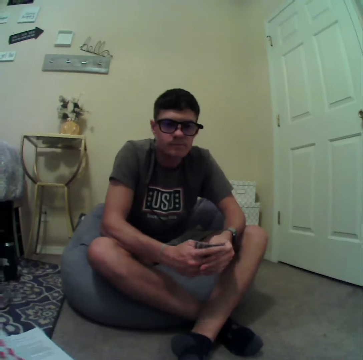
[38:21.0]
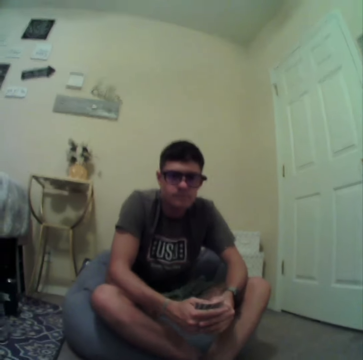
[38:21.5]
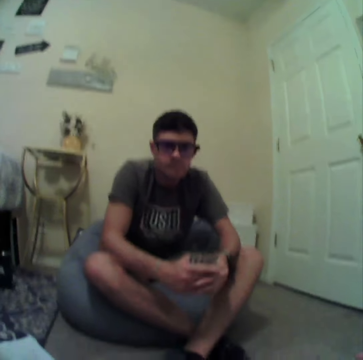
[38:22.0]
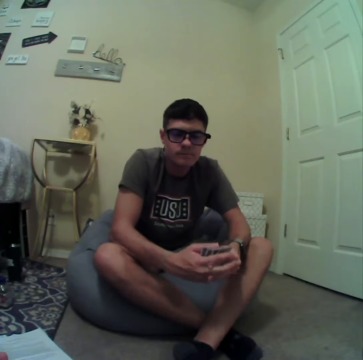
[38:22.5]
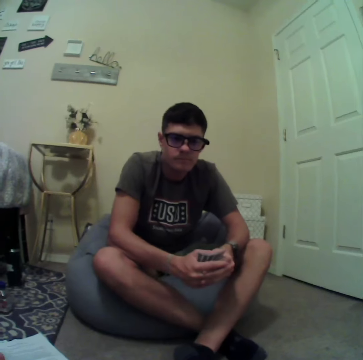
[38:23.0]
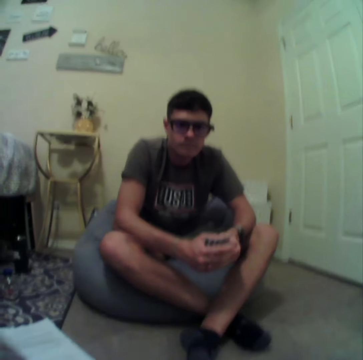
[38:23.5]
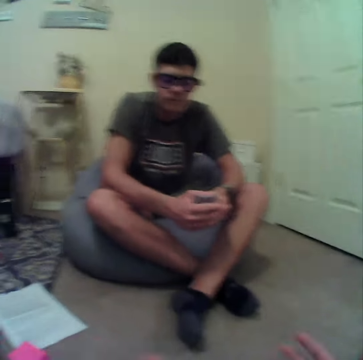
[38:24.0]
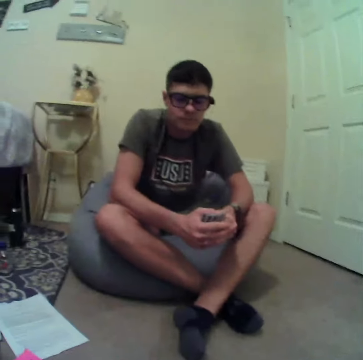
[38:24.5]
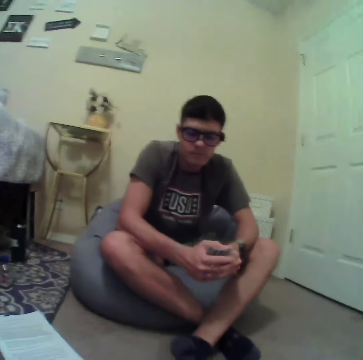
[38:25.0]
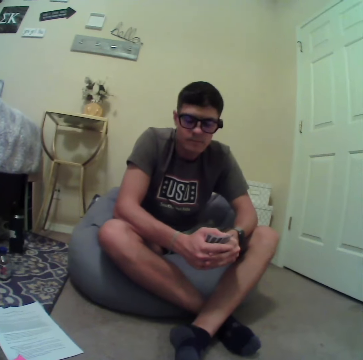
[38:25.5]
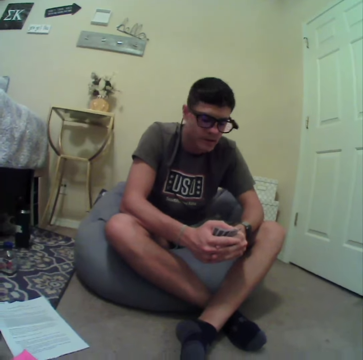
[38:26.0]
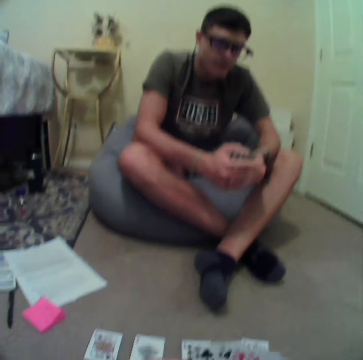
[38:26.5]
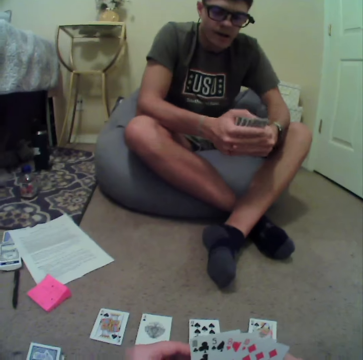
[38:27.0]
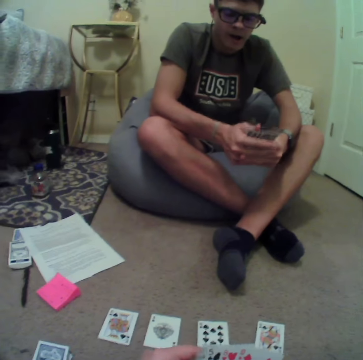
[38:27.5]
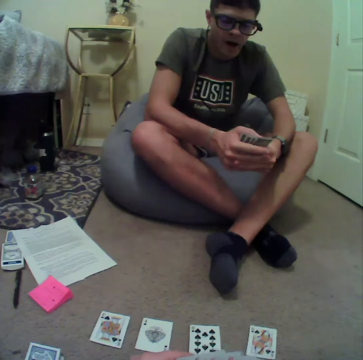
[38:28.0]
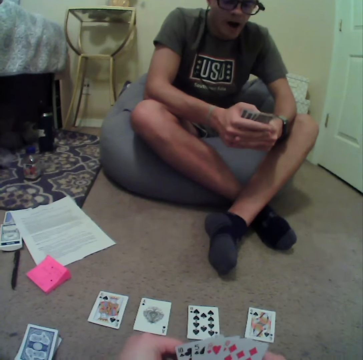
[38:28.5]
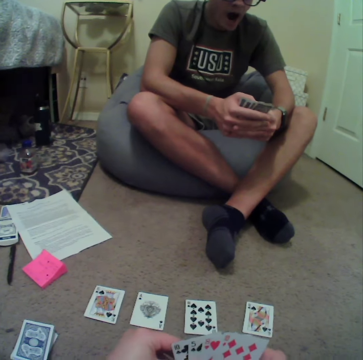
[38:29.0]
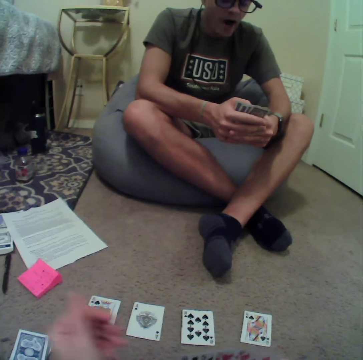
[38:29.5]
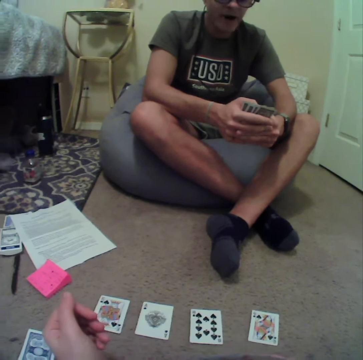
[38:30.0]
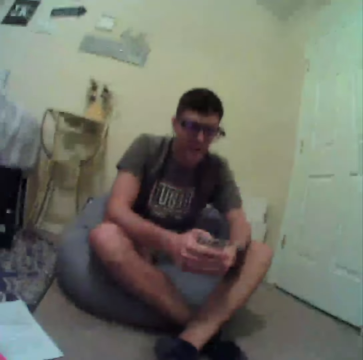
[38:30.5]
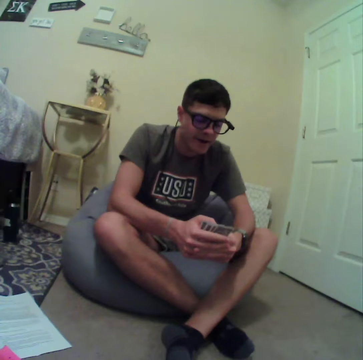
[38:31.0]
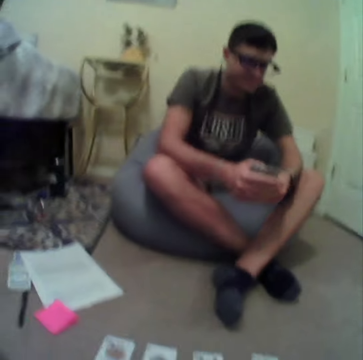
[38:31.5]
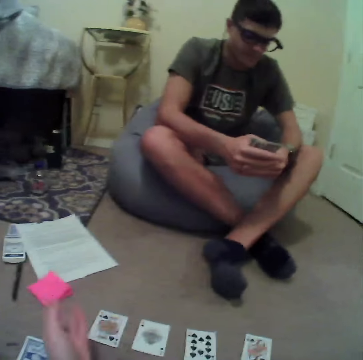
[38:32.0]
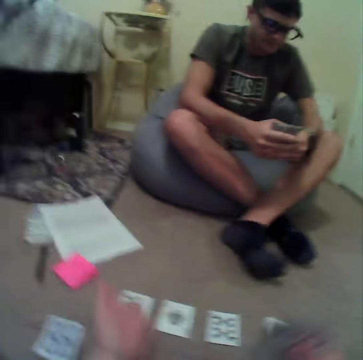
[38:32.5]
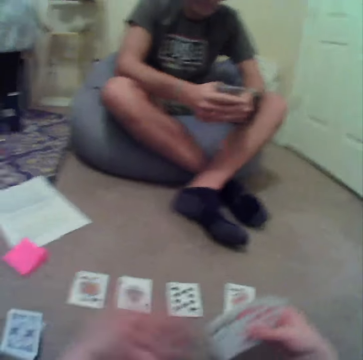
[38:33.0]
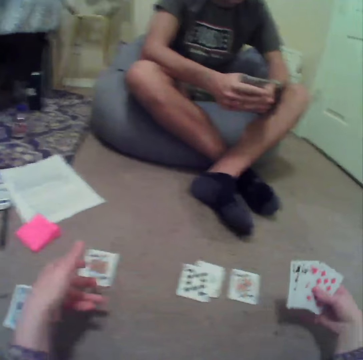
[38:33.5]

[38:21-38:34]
A man stares at the camera wearer. The camera wearer explains the game to the man.

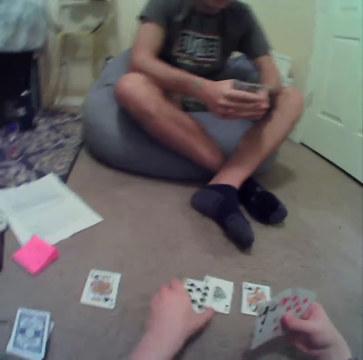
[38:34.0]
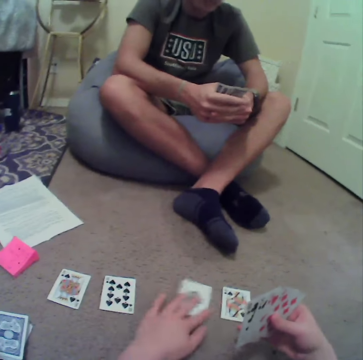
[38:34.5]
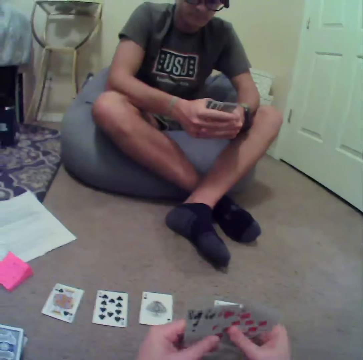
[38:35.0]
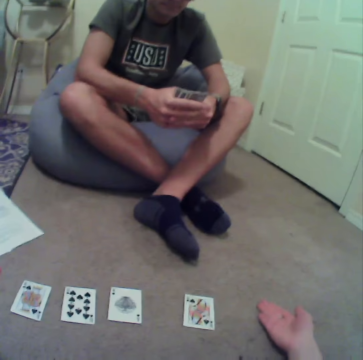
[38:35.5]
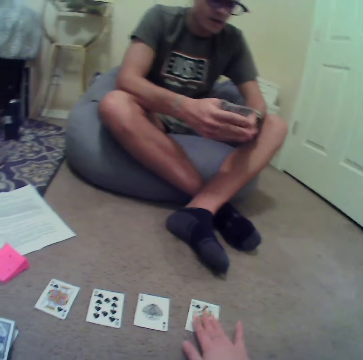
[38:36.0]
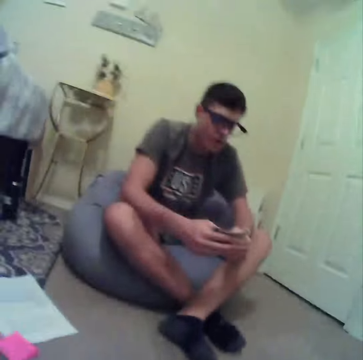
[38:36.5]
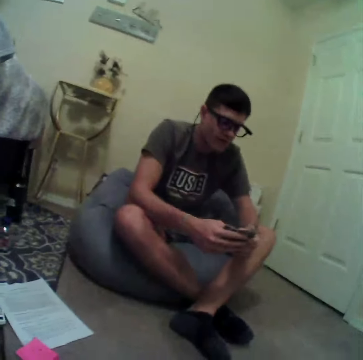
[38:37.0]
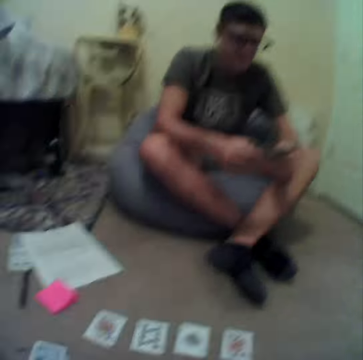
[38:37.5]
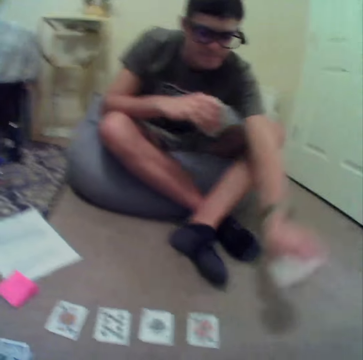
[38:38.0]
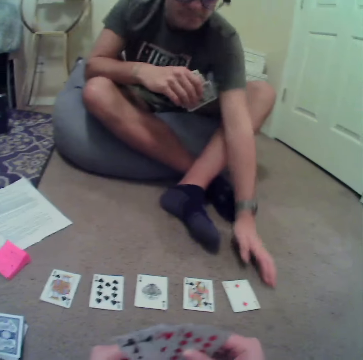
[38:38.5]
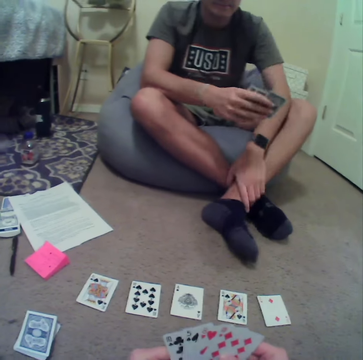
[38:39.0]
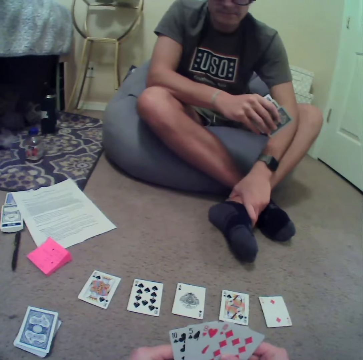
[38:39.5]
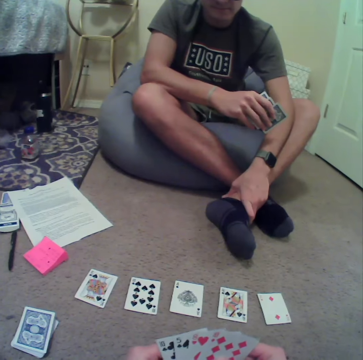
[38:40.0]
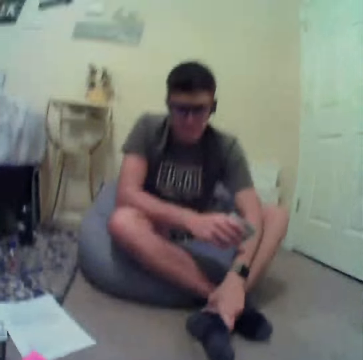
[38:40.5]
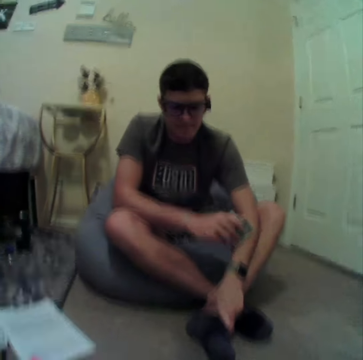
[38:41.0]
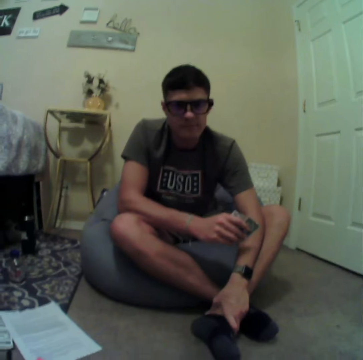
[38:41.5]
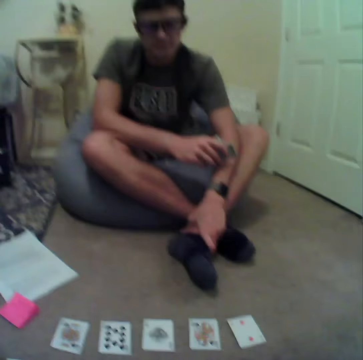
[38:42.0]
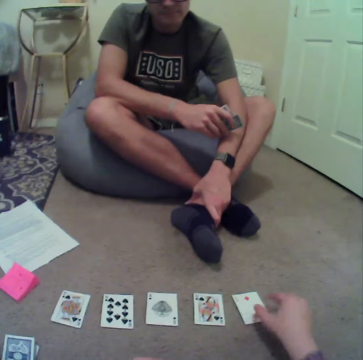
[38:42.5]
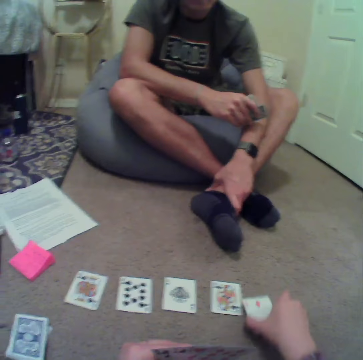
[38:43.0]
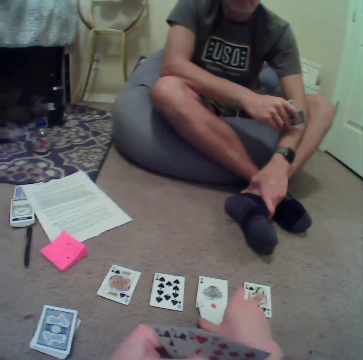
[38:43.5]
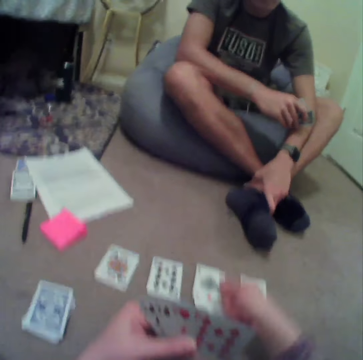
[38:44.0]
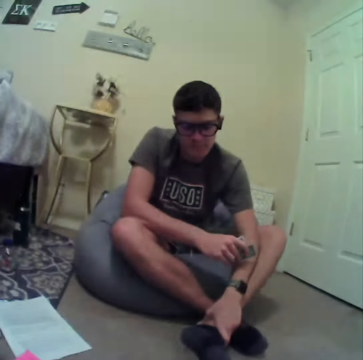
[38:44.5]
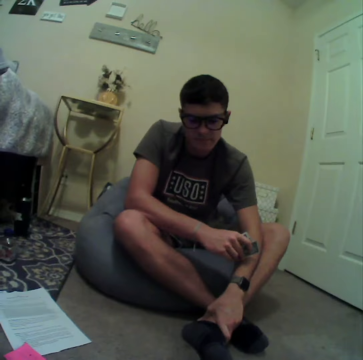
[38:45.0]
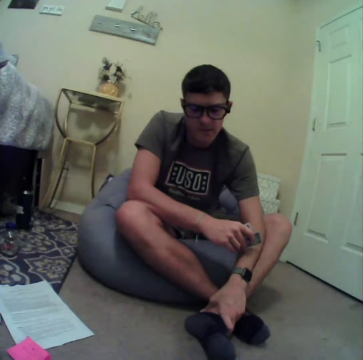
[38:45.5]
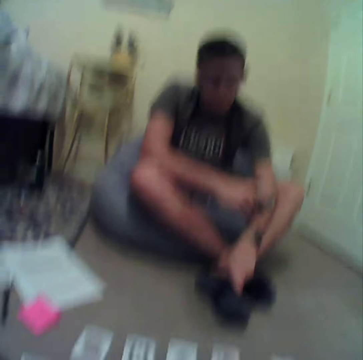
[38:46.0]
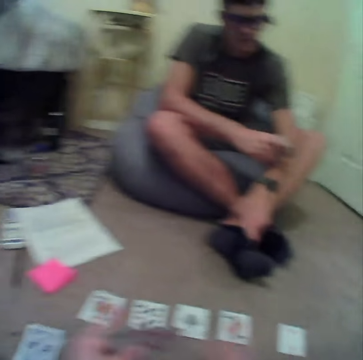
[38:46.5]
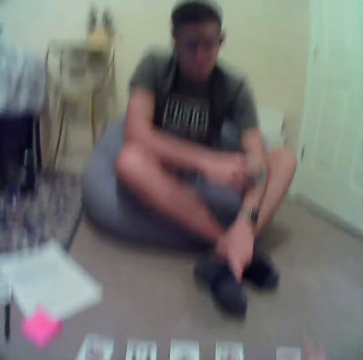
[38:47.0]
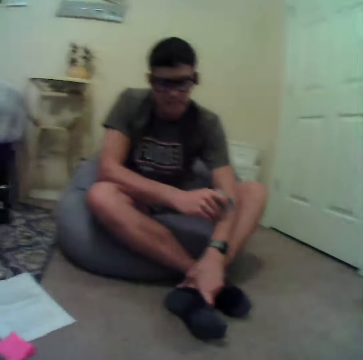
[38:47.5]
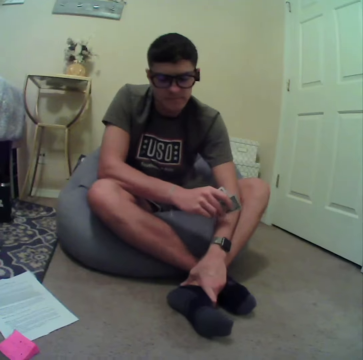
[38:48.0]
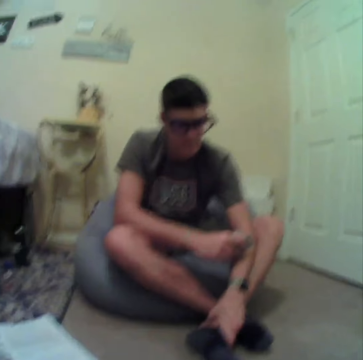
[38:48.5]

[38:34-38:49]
The camera wearer arranges the cards. They talk to a man. The man aligns the cards at hand and drops the card on the floor. The camera wearer aligns the cards at hand. They talk to the man. They align the cards on the floor. They talk to the man.

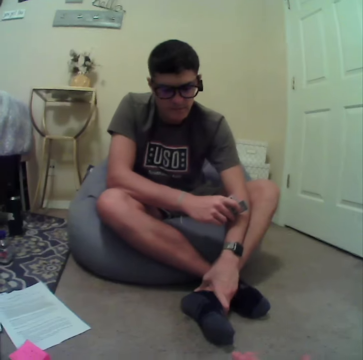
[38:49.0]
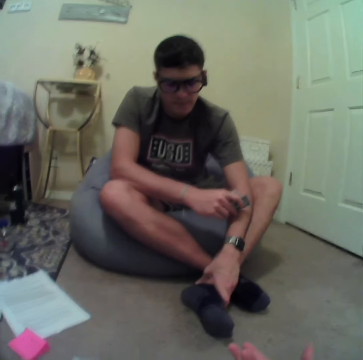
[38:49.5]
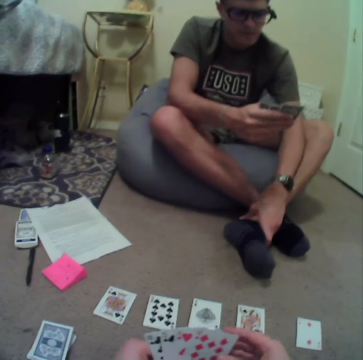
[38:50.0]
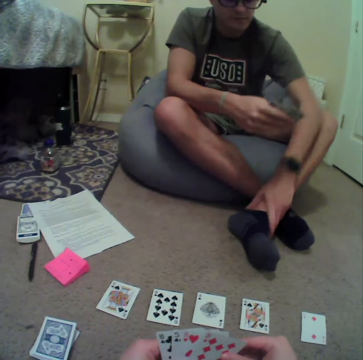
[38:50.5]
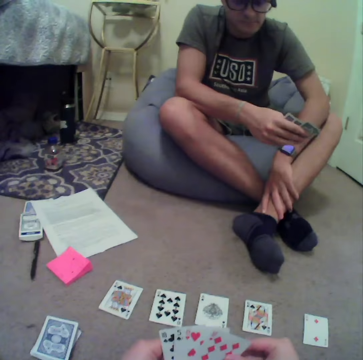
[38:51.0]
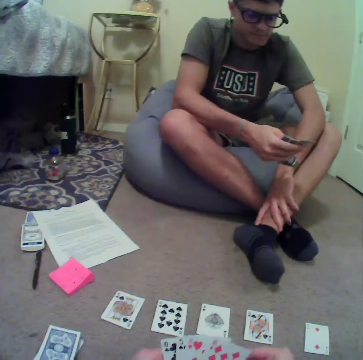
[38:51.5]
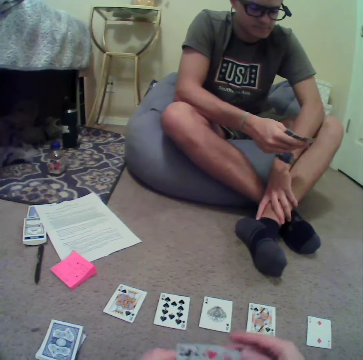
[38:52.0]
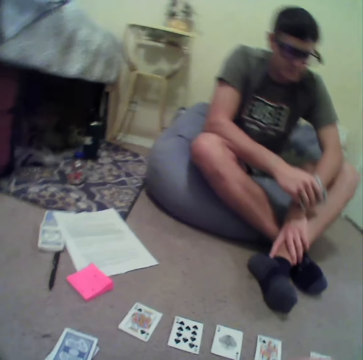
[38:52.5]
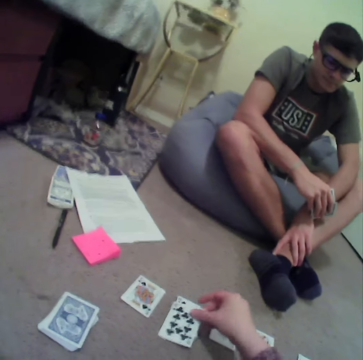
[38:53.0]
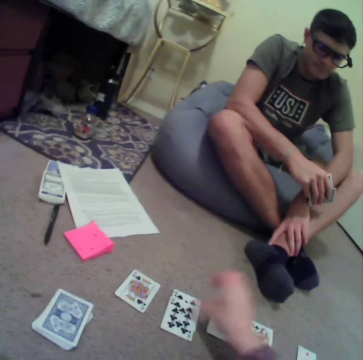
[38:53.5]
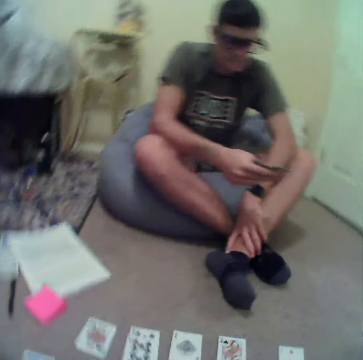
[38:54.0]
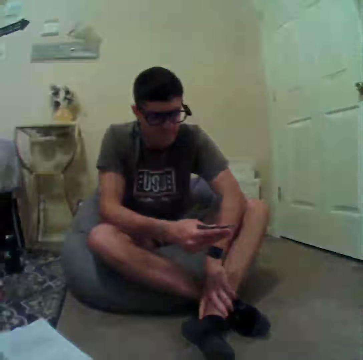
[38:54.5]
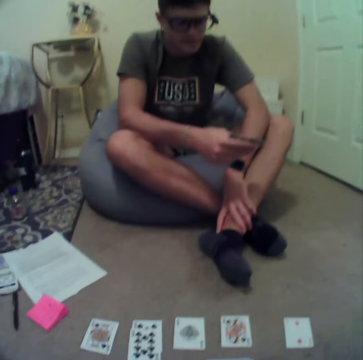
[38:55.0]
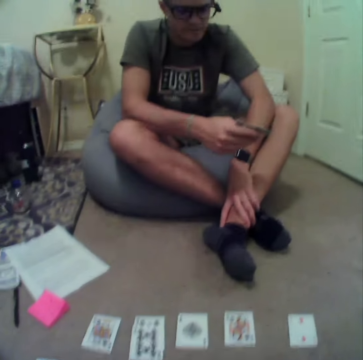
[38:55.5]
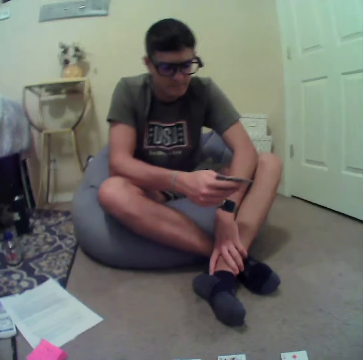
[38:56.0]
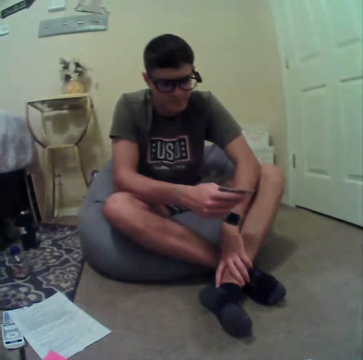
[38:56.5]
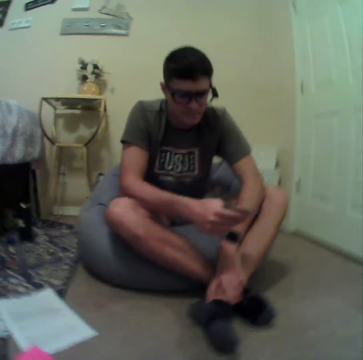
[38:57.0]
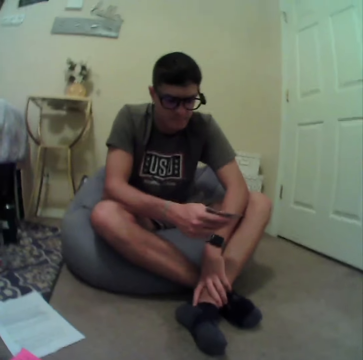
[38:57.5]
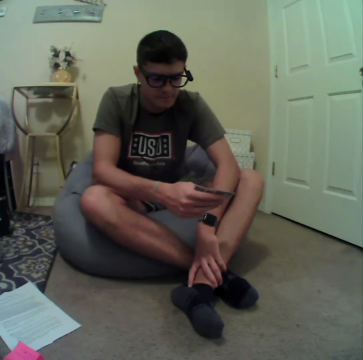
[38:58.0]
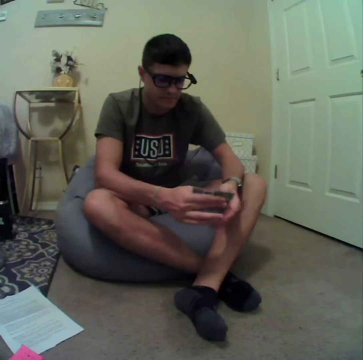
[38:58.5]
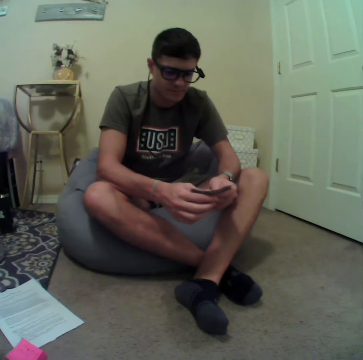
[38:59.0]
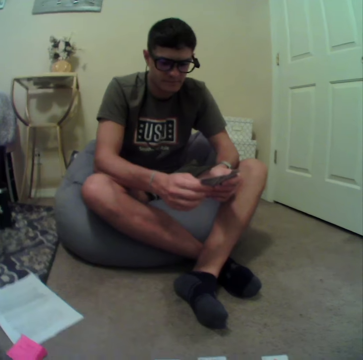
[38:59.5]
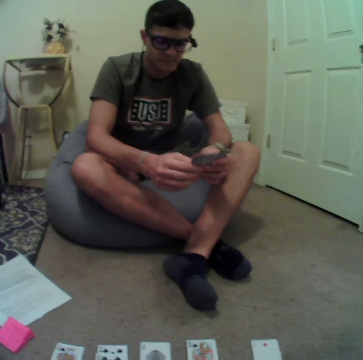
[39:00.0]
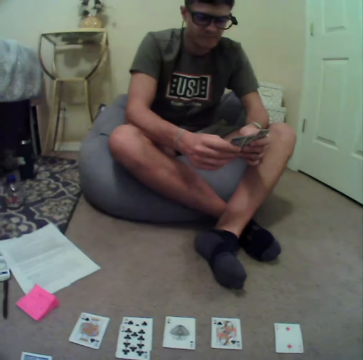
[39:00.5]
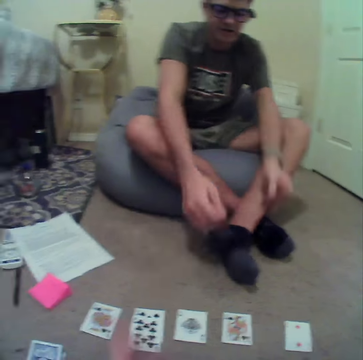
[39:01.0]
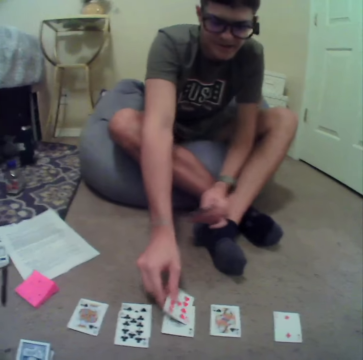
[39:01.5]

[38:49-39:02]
The camera wearer aligns the cards at hand. They put a card down. They talk to a person. They align the cards at hand again. The person puts a card down.
